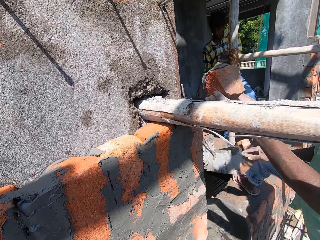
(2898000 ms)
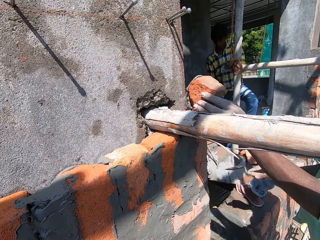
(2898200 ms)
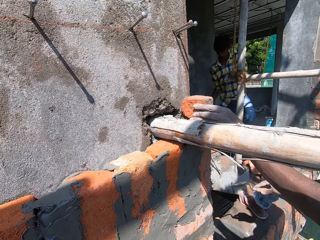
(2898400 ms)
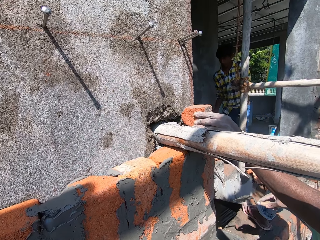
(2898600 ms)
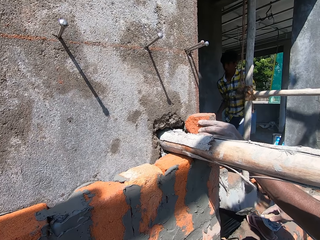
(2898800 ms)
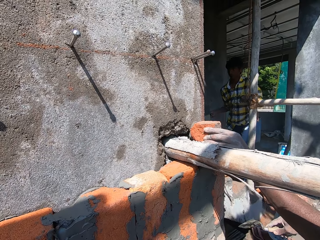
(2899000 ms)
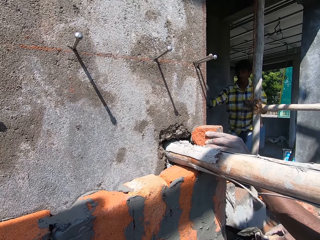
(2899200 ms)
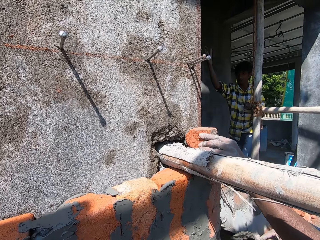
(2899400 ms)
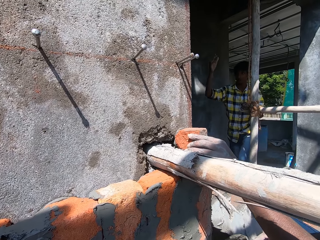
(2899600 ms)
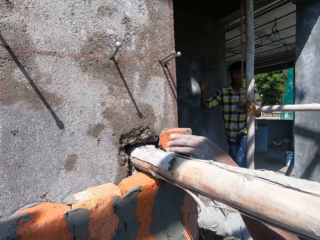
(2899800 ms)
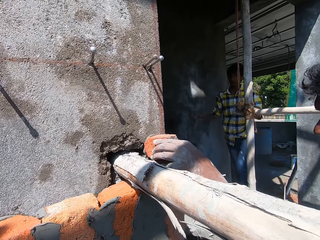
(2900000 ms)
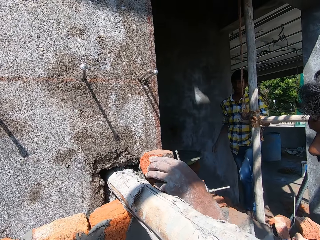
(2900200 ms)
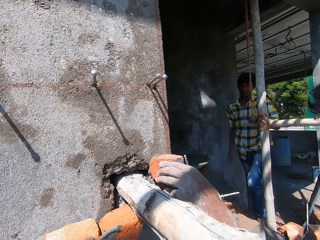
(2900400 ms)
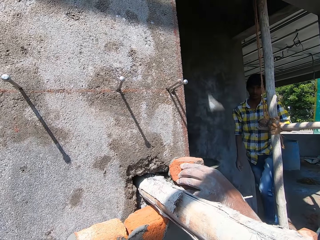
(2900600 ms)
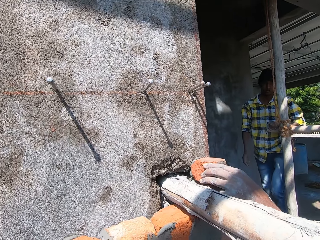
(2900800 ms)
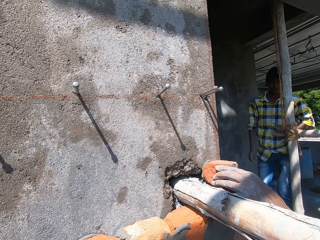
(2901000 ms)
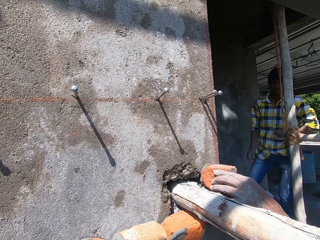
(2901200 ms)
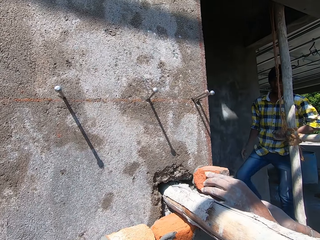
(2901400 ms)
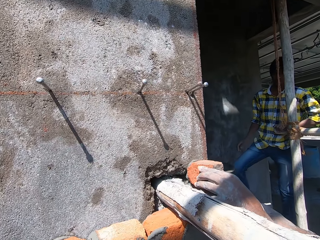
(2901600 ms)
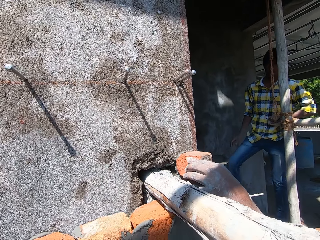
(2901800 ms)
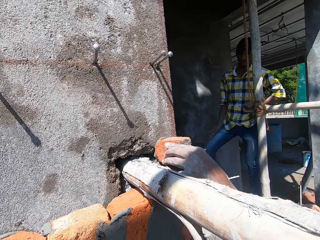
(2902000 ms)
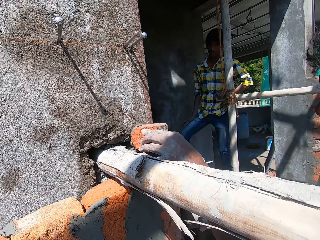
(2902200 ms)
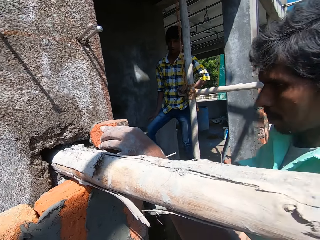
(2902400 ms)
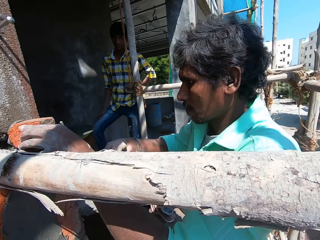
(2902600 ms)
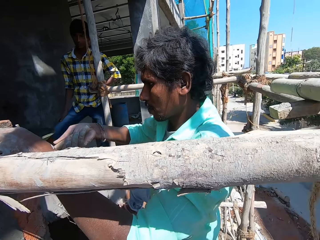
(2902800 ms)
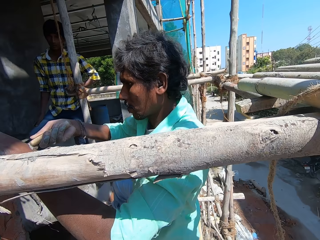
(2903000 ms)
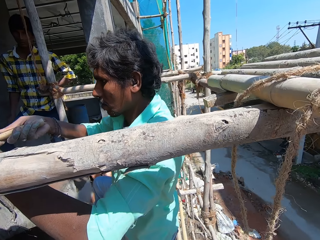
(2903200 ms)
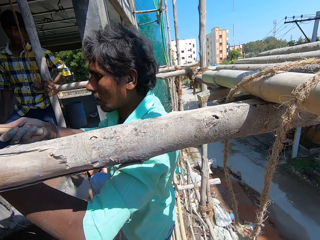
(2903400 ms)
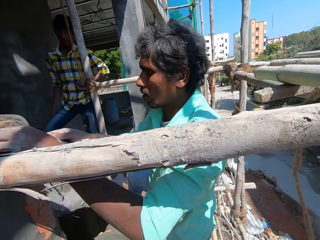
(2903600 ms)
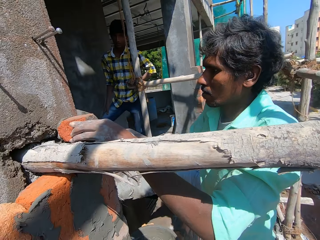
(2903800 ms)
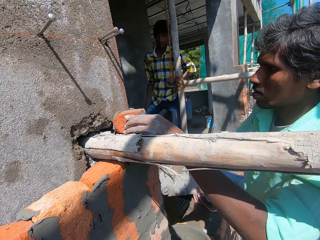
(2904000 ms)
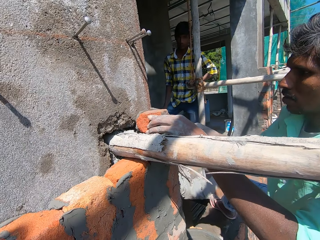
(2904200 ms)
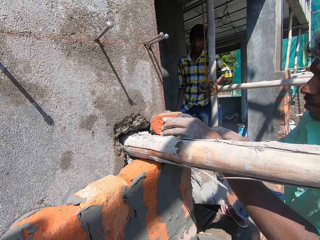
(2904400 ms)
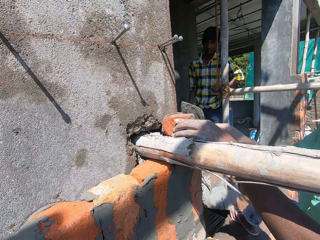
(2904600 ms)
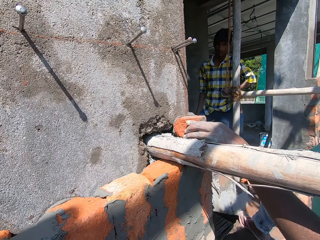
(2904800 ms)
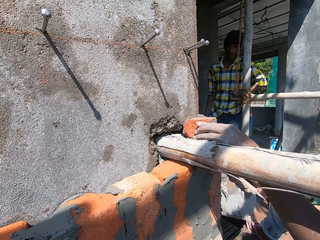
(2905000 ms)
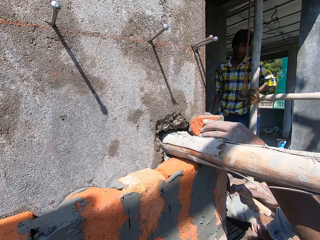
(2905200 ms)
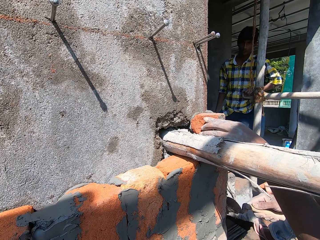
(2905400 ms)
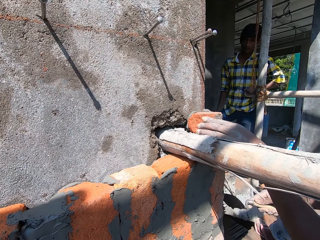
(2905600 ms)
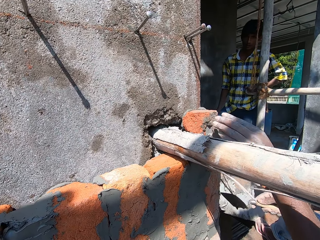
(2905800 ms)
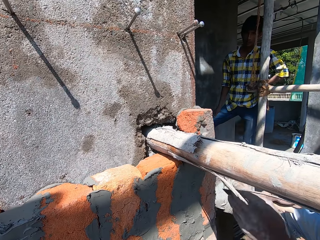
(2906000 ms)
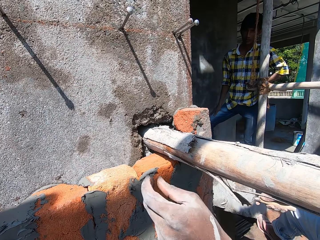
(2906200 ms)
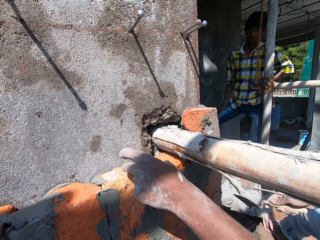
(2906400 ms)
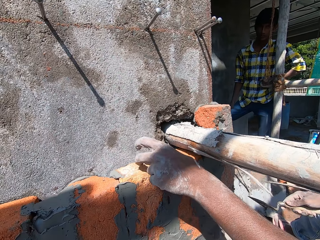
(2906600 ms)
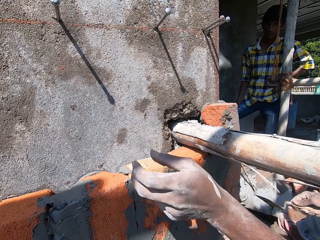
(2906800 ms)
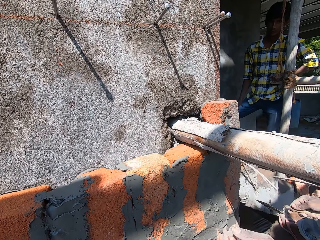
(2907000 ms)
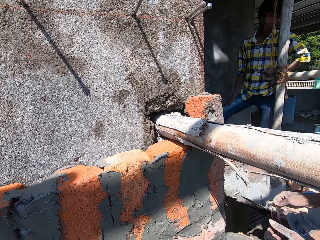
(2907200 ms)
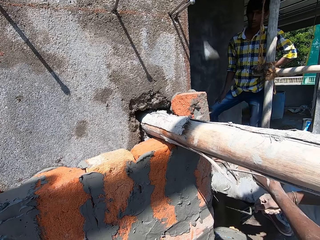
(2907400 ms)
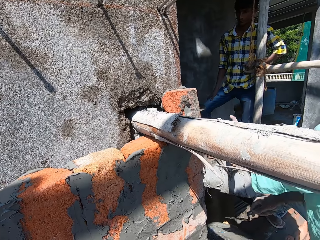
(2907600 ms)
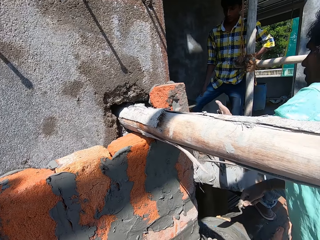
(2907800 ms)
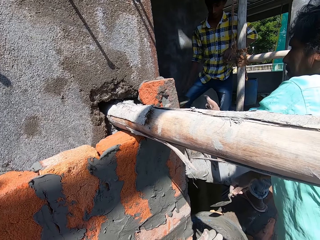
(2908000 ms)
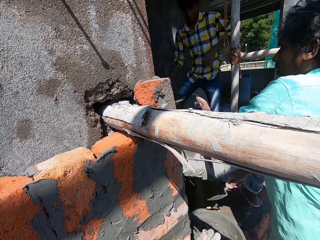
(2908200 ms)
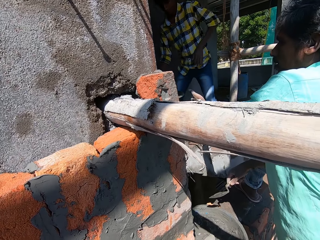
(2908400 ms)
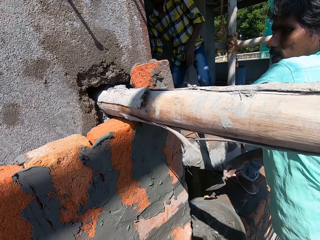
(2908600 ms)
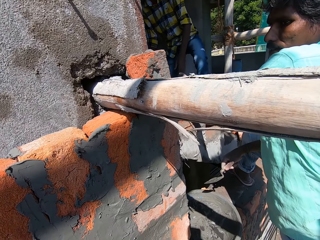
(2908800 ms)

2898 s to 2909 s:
A man places the brick on the wall with his left hand. Another man throws something from his hand. The first man plasters the brick on the wall with the masonry trowel in his right hand. The first man touches the brick on the wall with his left hand.

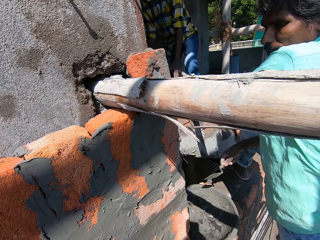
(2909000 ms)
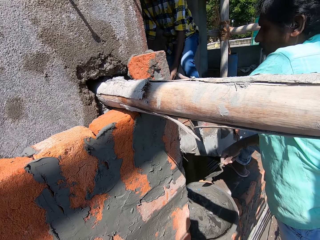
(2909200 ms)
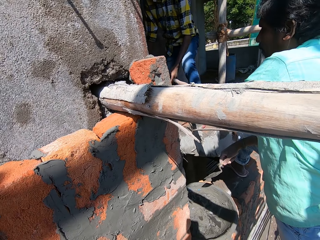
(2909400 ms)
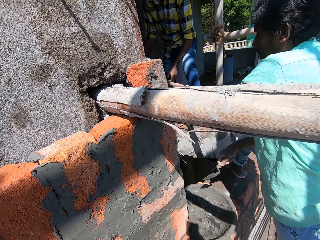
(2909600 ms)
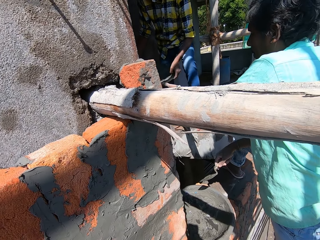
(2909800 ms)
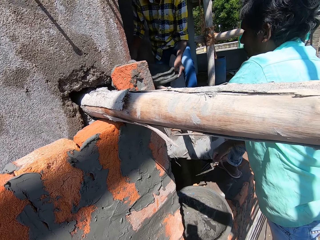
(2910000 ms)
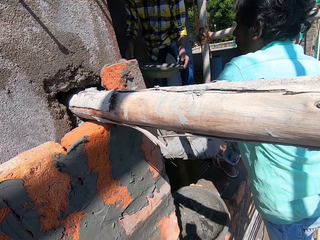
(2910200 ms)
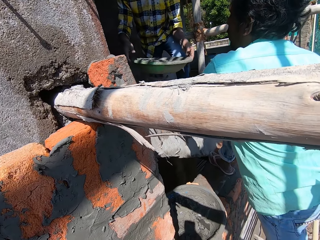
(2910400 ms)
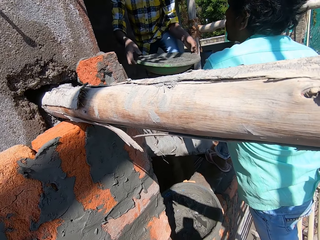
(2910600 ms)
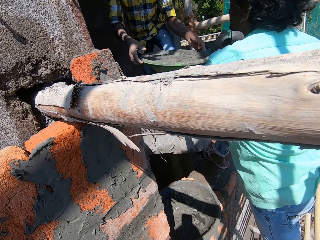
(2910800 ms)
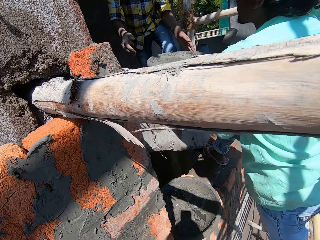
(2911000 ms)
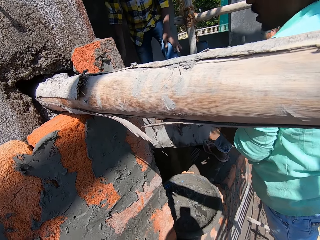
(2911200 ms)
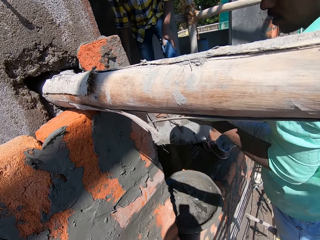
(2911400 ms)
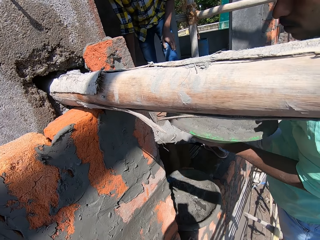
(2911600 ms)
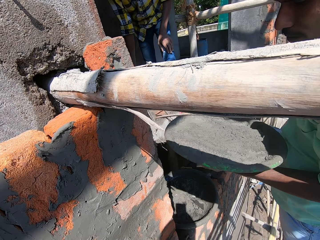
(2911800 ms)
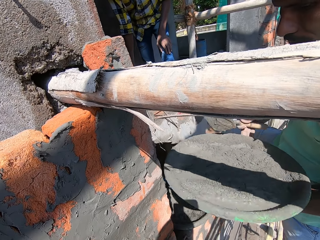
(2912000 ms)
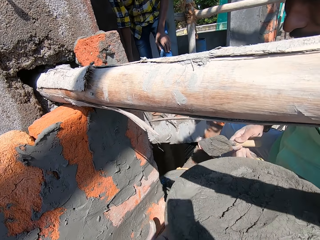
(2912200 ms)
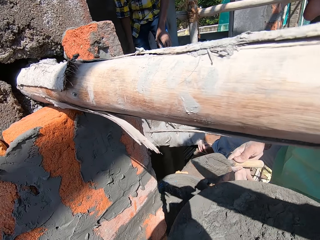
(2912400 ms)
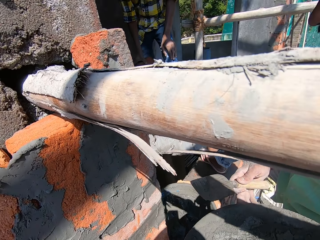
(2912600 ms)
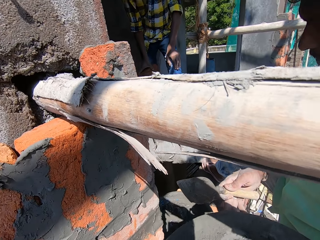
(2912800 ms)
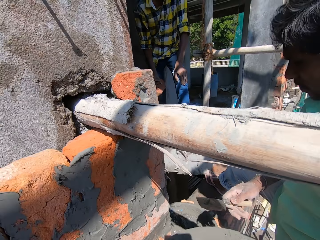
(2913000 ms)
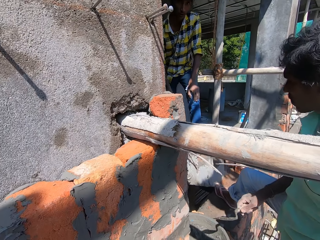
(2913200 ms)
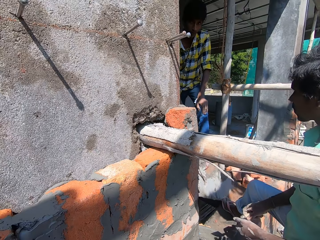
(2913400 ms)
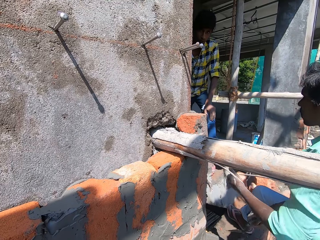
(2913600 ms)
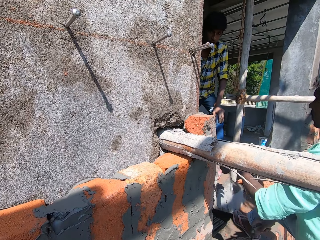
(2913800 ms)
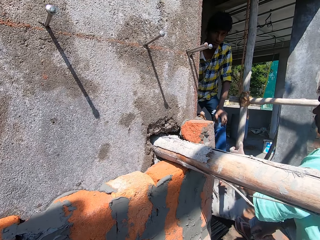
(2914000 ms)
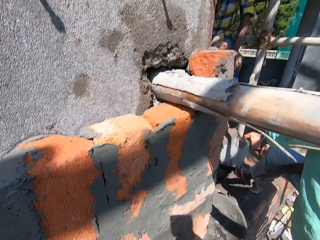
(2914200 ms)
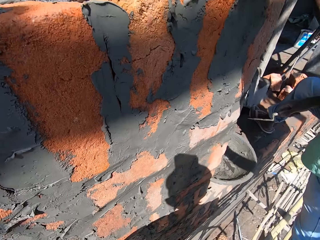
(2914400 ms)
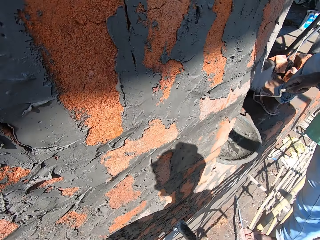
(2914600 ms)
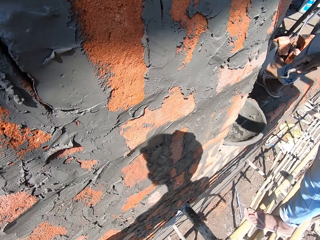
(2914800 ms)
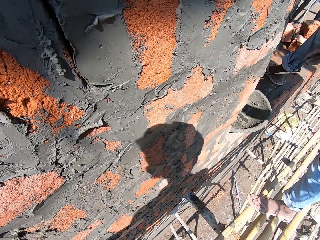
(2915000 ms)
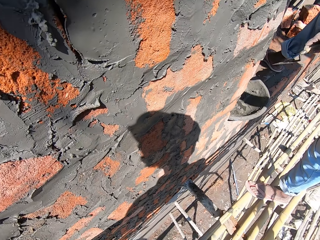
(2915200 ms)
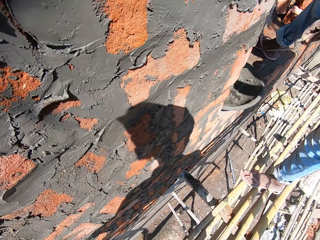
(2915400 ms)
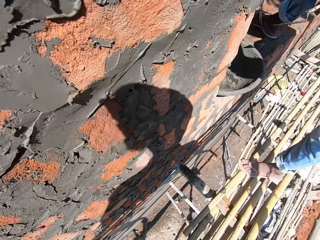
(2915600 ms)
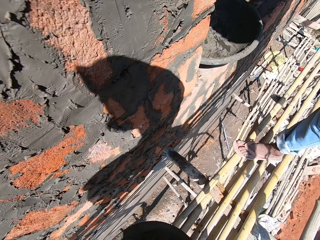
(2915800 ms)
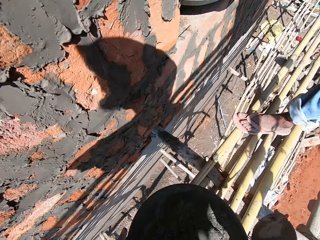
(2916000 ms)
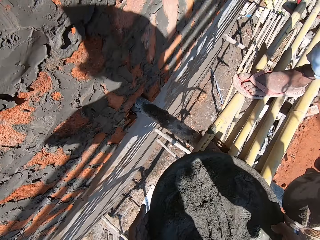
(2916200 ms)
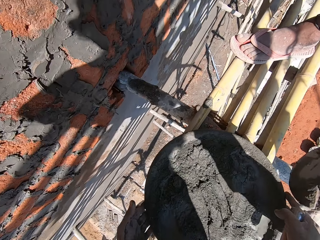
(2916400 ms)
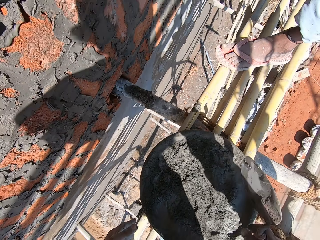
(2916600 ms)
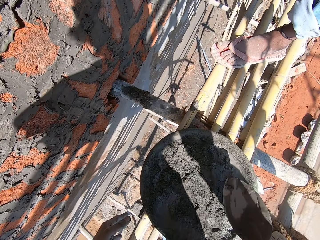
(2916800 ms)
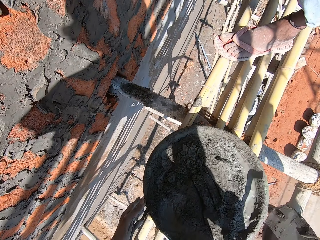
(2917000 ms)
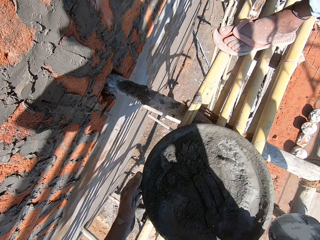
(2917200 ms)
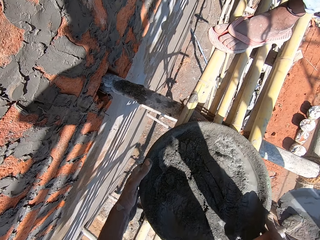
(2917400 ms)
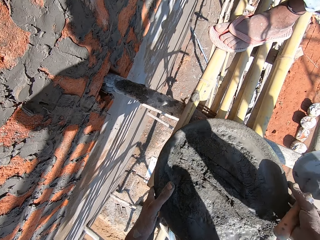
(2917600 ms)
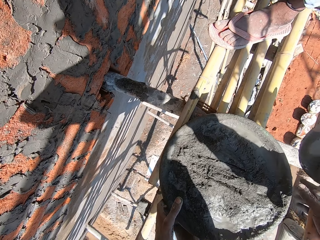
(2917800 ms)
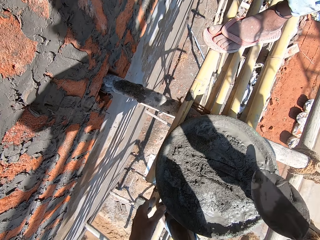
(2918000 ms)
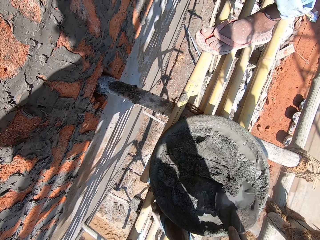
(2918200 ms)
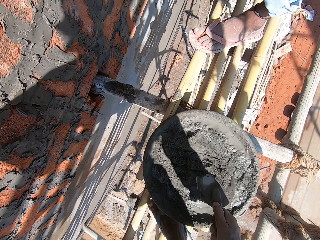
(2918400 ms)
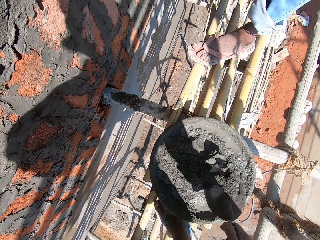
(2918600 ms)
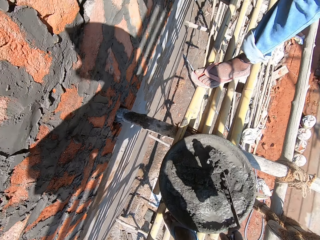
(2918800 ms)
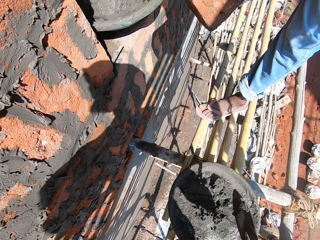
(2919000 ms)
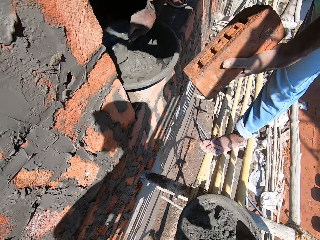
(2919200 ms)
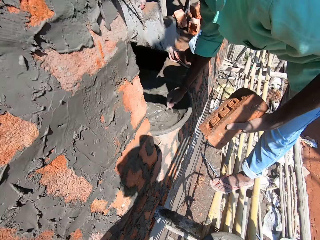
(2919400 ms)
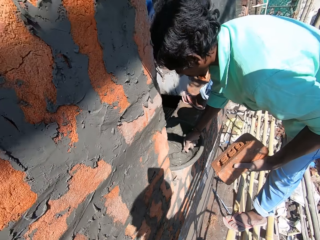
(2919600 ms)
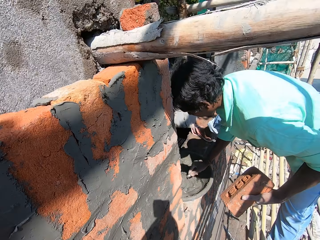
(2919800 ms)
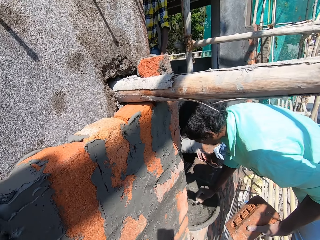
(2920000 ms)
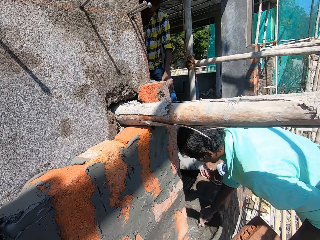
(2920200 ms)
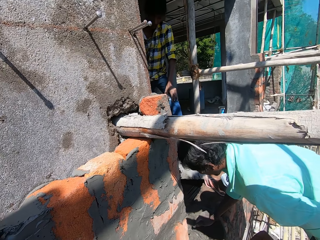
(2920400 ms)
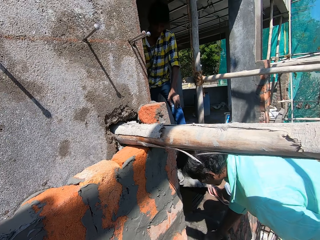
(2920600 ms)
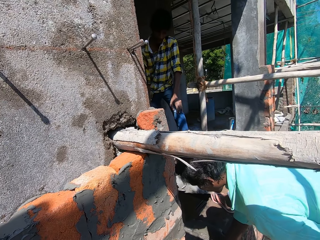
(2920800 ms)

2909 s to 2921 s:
A man picks up a bowl or pan full of cement. The man passes the pan to another man with both hands. The other man passes the pan to the camera wearer with both hands. The first man passes a brick to the other man with his right hand. The camera wearer drops the pan on the bamboo stick frame with both hands. He adjusts the pan on the bamboo stick frame with both hands. He packs cement mortar from his palm with the masonry trowel in his right hand. The other man packs cement mortar from the pan with the masonry trowel in his right hand. The camera wearer interacts with the other man and the first man.
